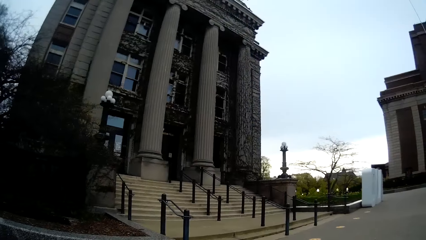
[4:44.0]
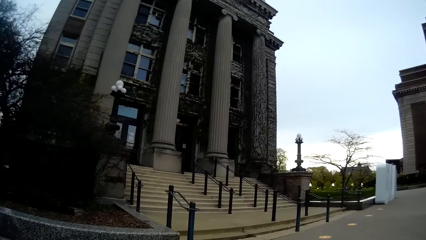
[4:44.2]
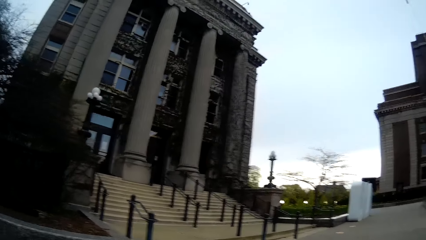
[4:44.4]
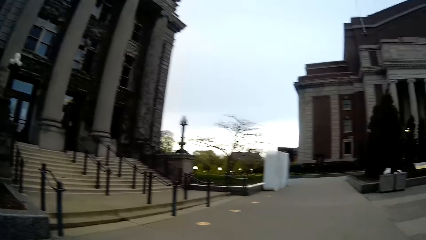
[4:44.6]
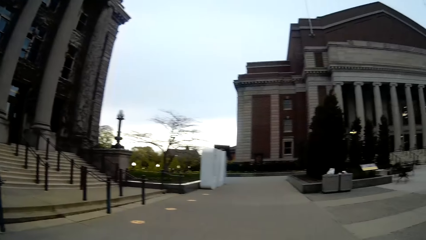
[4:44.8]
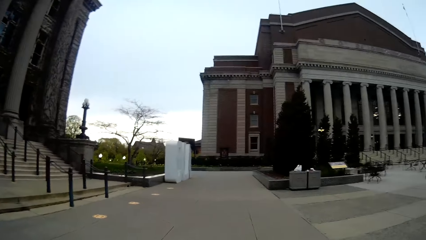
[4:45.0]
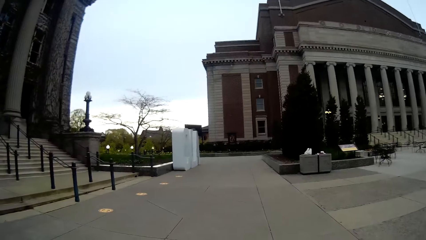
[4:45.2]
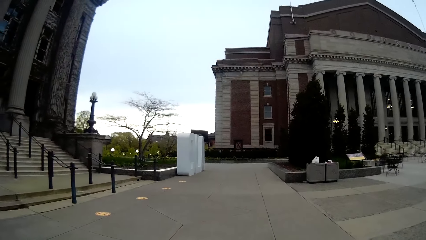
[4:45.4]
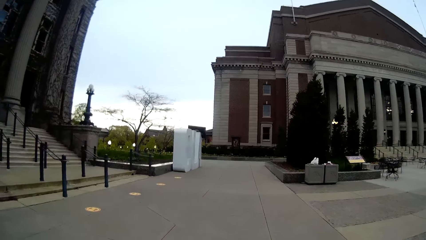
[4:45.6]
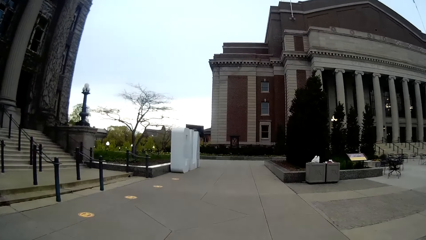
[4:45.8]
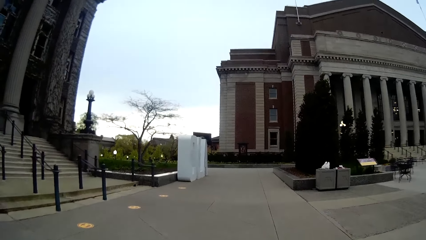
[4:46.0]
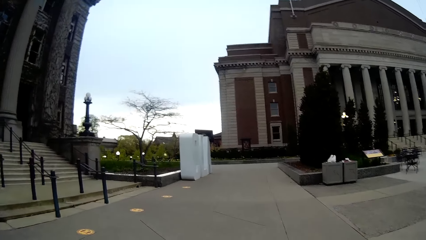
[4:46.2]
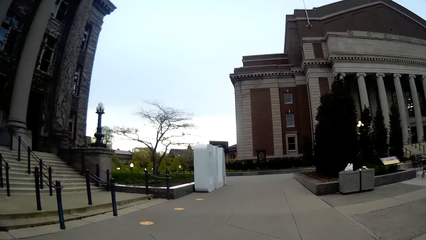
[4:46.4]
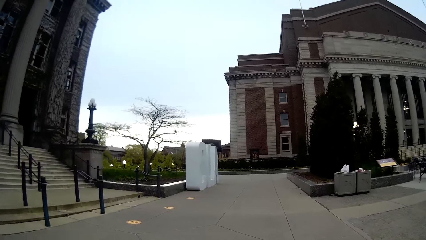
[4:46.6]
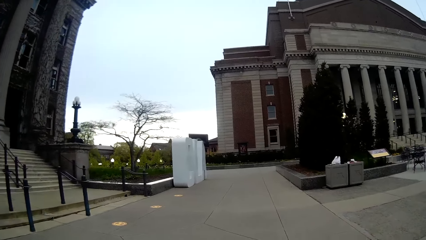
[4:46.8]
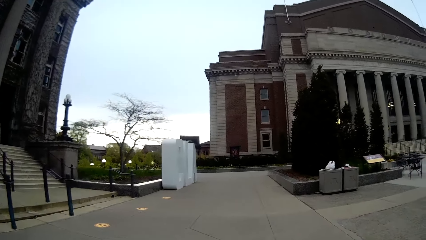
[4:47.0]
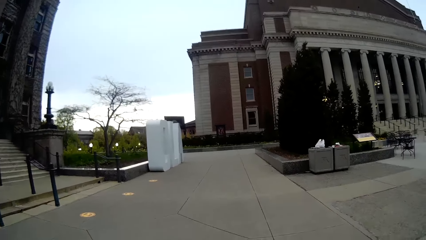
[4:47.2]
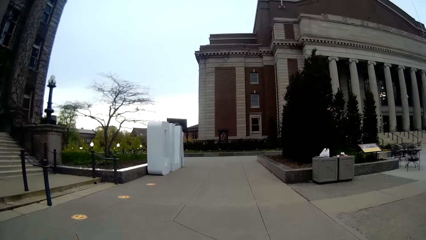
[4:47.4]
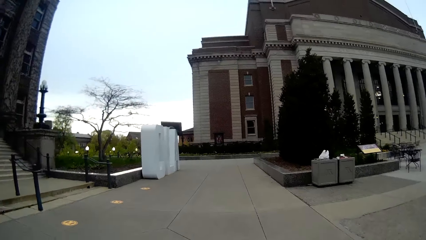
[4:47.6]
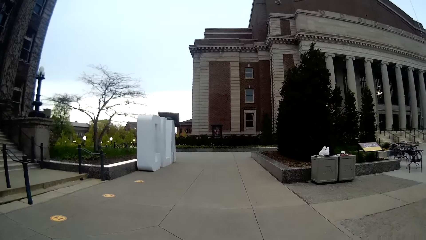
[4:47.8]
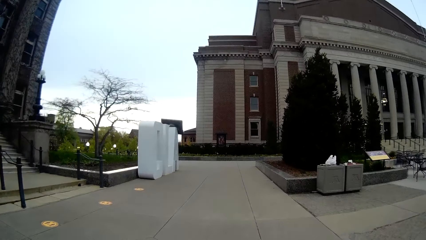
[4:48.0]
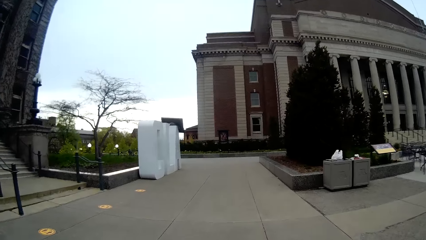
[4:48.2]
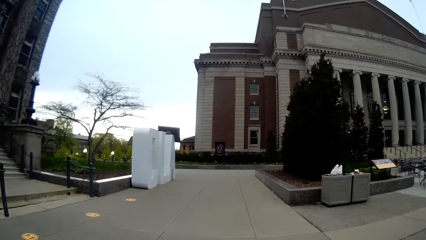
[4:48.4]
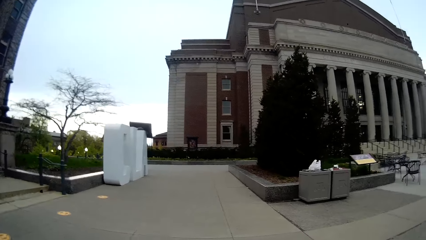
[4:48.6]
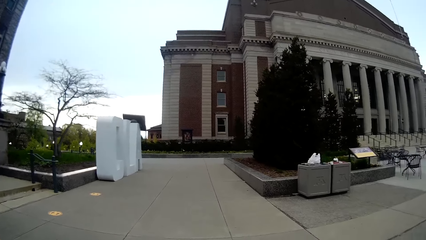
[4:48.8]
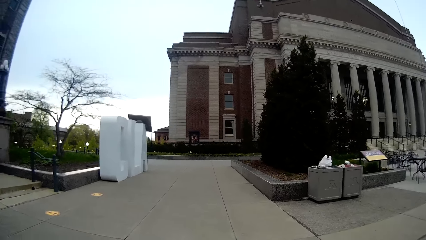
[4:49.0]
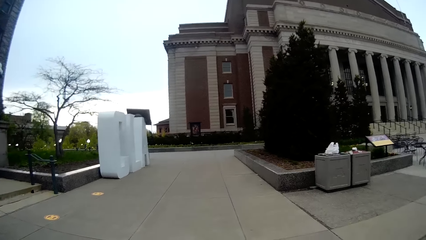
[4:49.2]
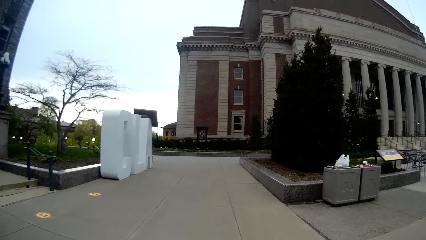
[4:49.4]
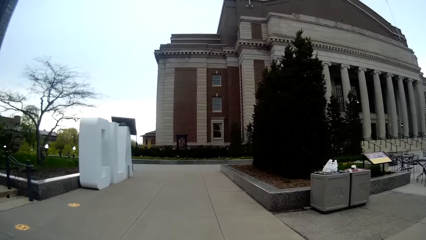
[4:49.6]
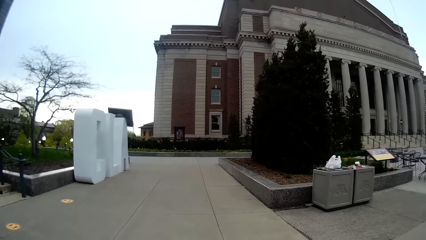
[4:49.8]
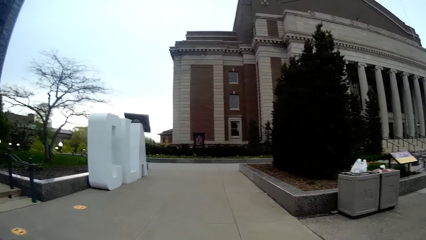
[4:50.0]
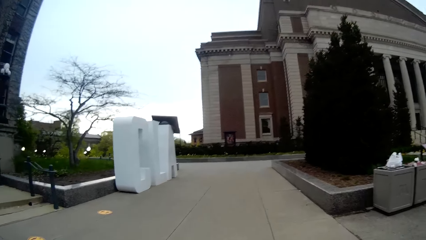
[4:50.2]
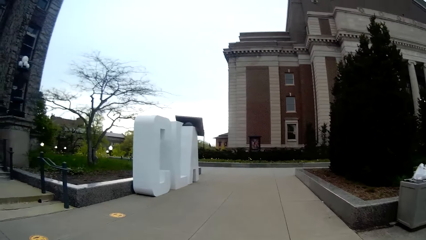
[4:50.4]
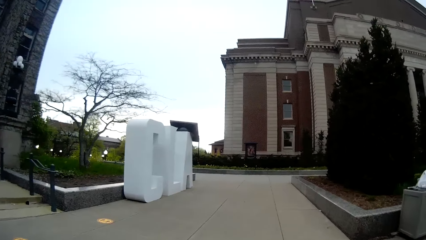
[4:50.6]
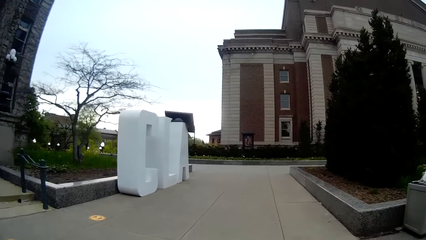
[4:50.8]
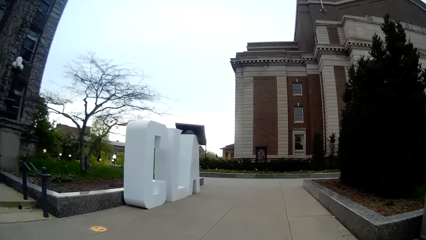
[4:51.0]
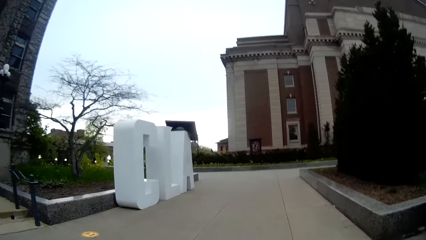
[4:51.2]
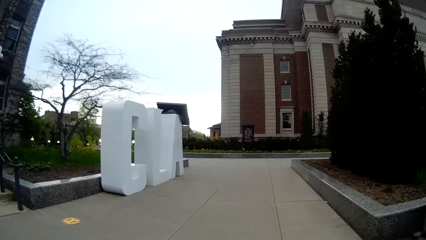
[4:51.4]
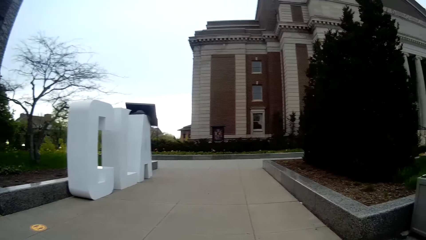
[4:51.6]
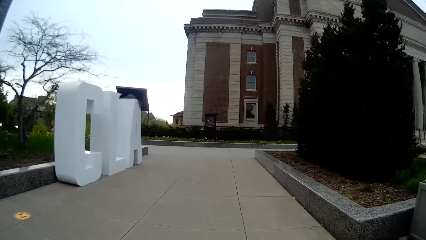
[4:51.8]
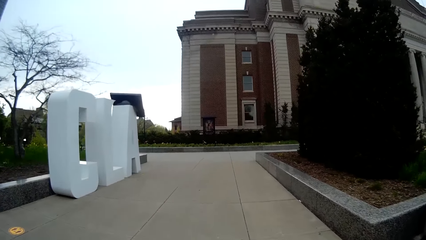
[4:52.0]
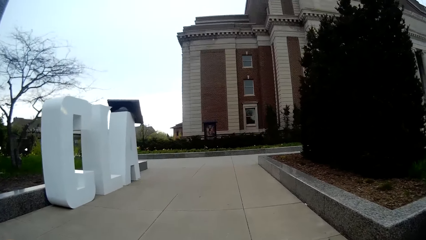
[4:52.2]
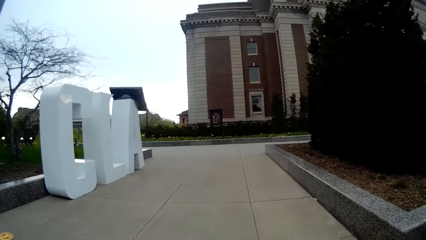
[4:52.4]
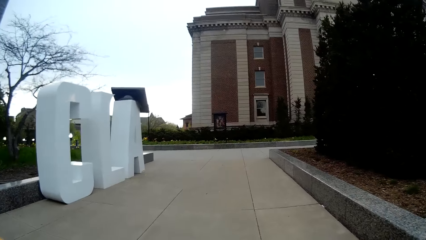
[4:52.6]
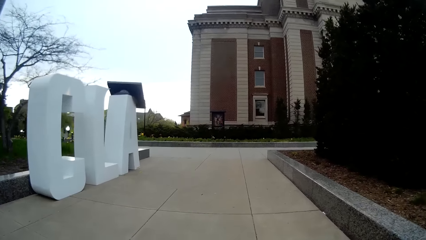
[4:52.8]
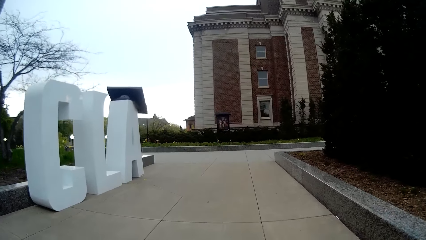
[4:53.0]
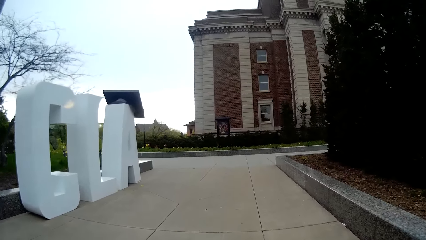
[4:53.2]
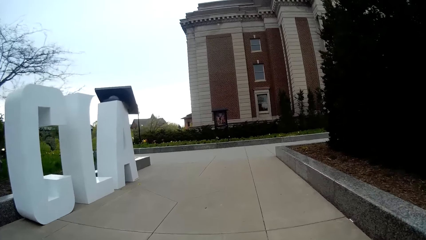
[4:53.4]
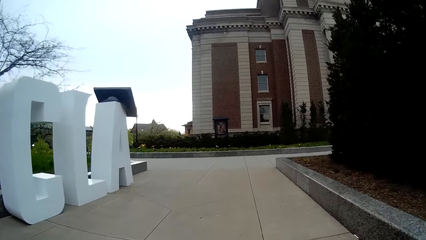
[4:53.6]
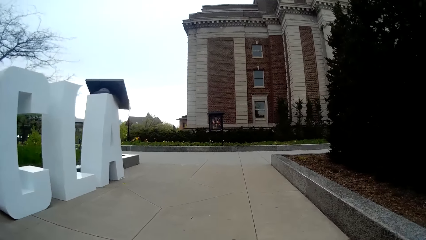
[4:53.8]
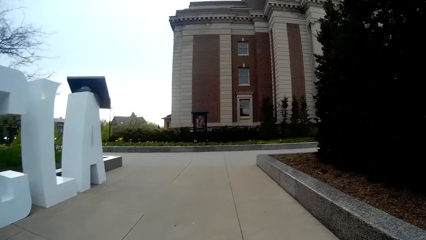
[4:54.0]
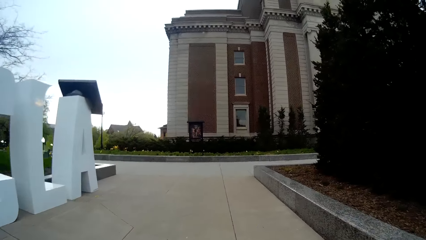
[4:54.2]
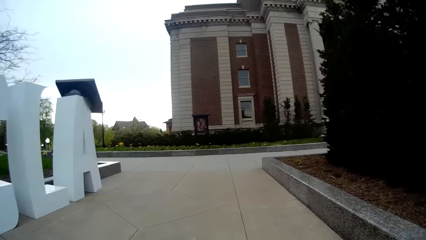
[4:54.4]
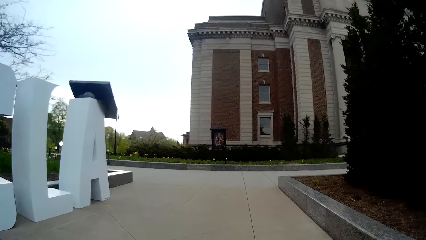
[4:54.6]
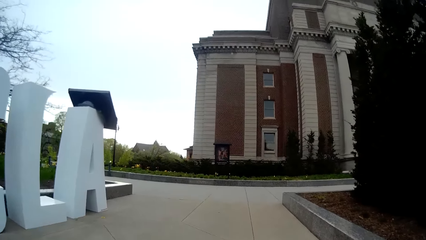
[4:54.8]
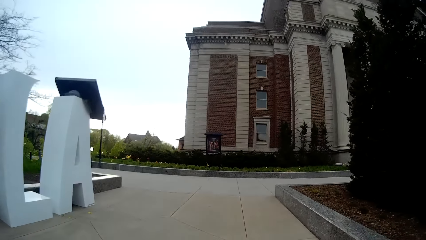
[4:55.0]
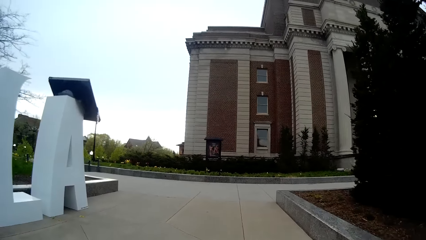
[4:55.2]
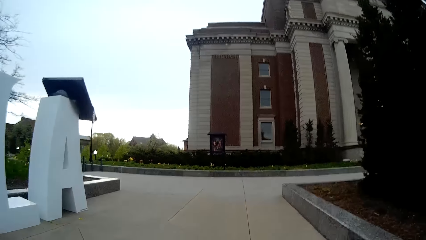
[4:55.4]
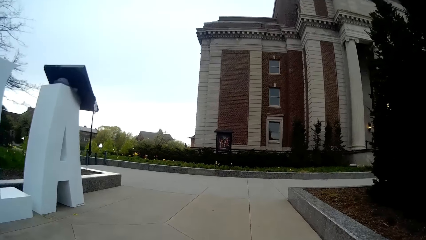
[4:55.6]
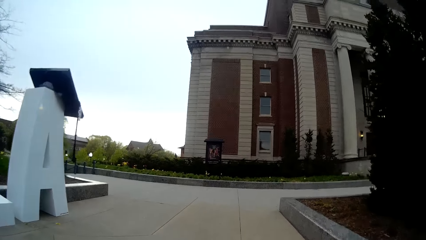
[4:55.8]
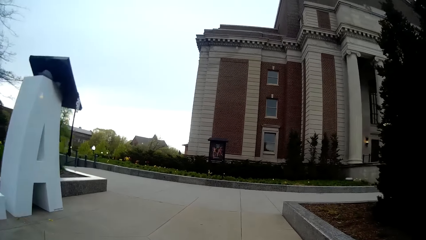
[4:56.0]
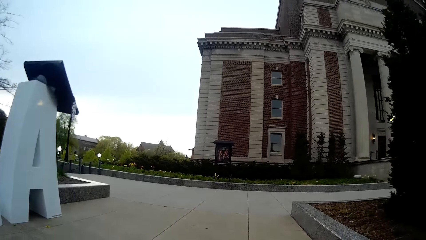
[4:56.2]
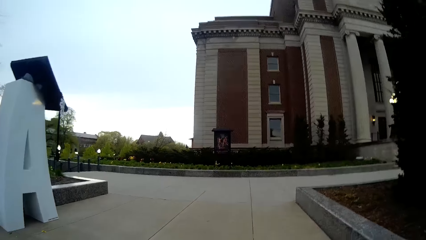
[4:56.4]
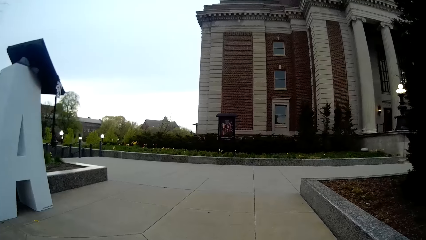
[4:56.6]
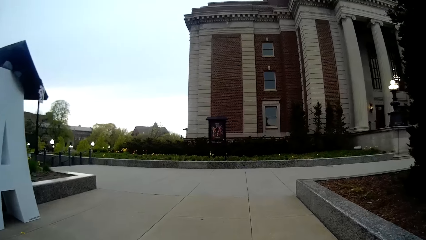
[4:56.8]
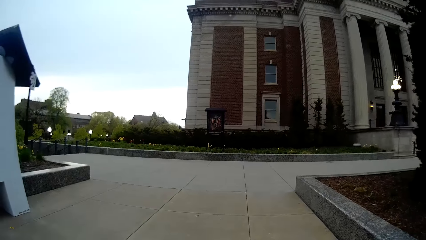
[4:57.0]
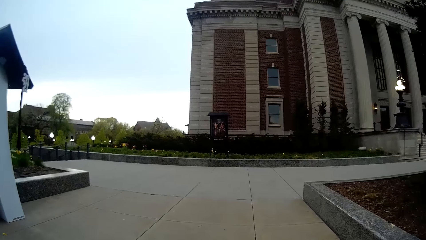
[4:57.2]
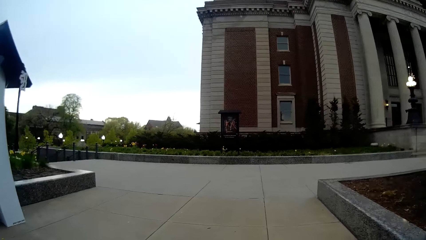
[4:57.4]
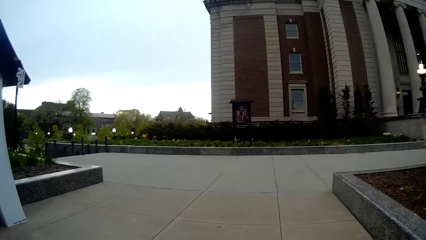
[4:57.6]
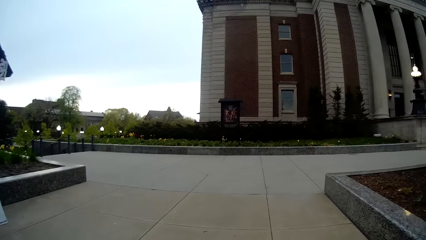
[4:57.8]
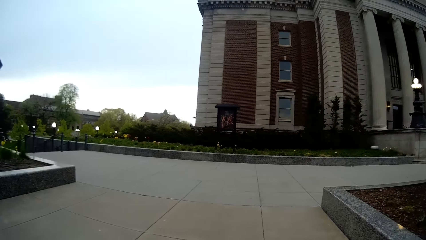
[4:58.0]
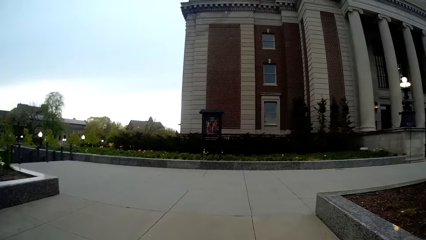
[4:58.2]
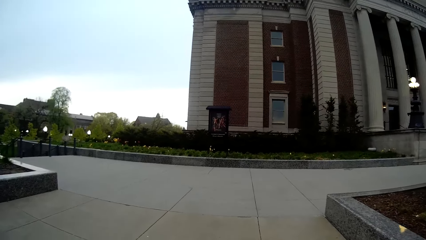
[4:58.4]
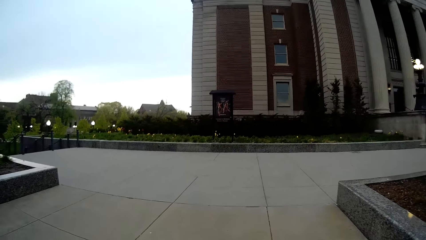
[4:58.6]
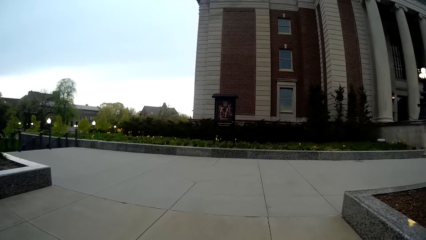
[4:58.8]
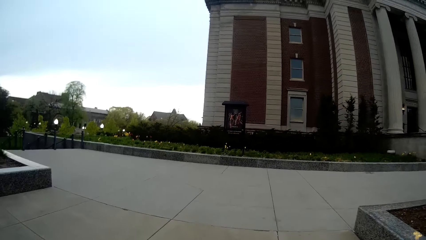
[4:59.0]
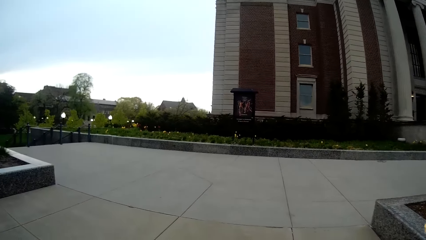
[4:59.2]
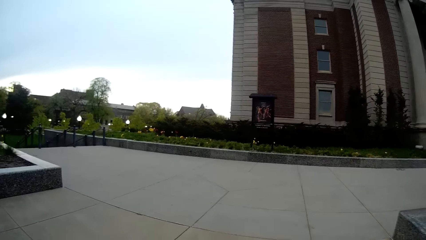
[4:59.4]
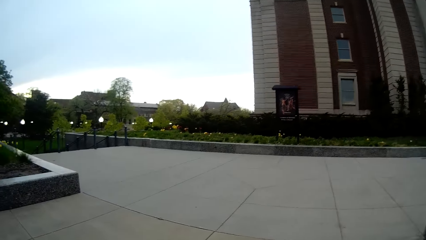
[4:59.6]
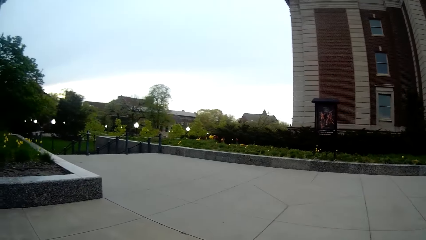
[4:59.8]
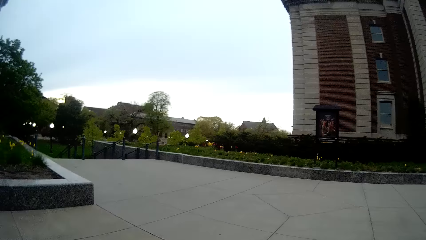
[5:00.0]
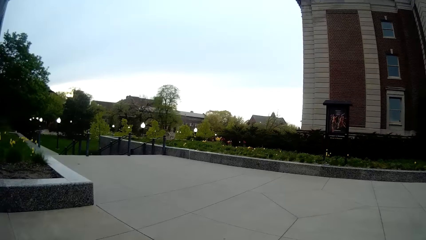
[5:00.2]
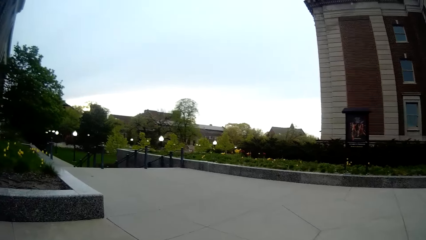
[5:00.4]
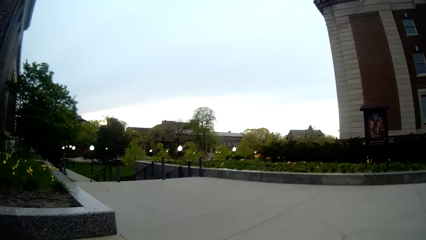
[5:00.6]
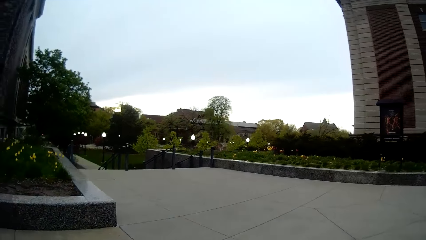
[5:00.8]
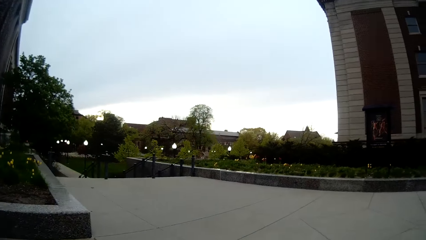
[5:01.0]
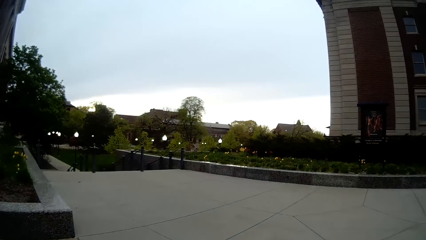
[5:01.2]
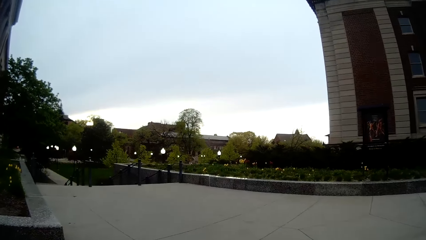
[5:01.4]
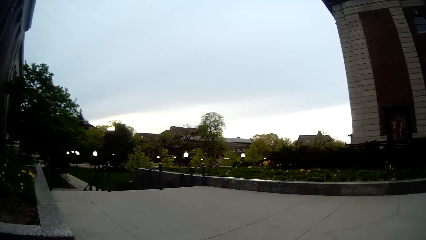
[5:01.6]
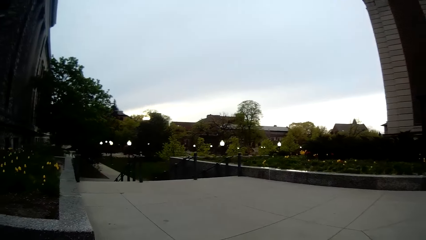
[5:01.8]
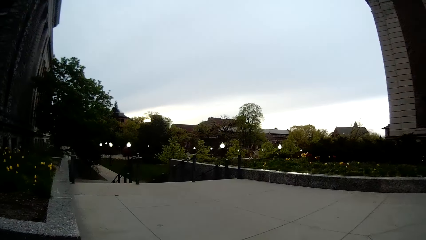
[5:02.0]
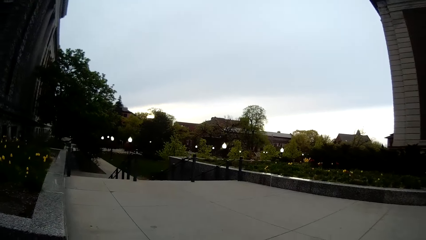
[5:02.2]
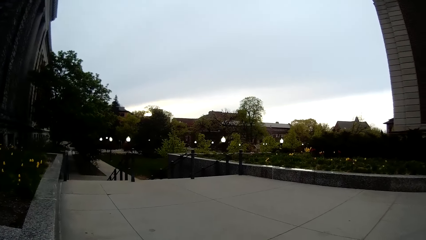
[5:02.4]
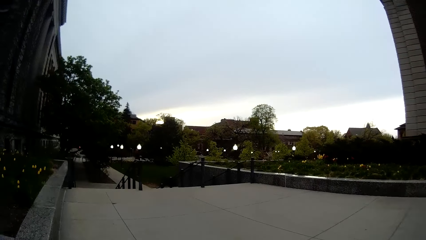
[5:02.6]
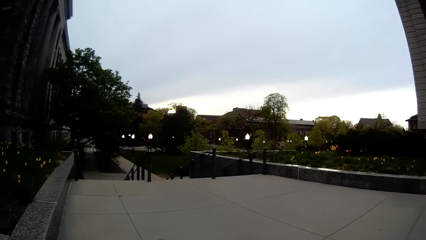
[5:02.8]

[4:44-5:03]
The camera wearer walks past a sign post.
